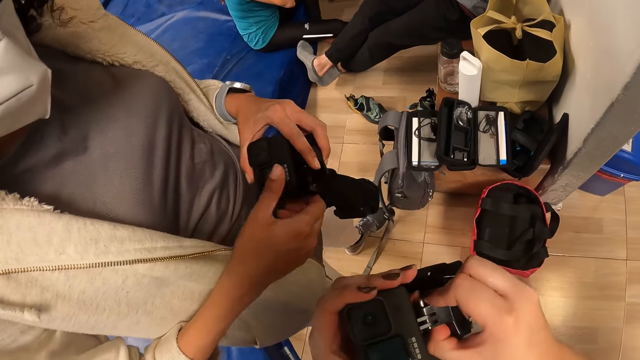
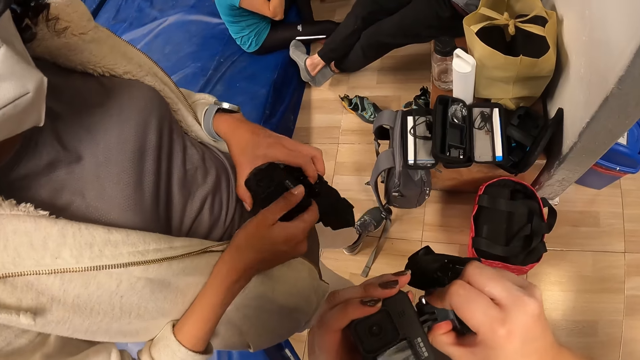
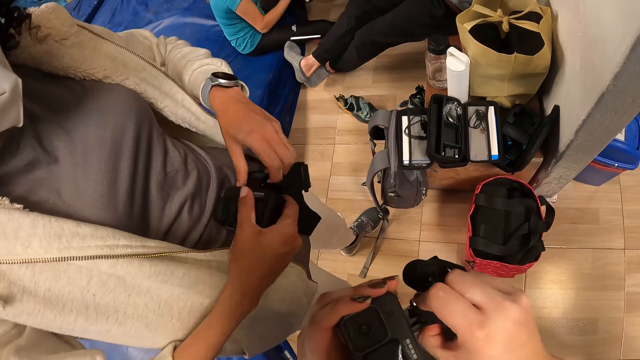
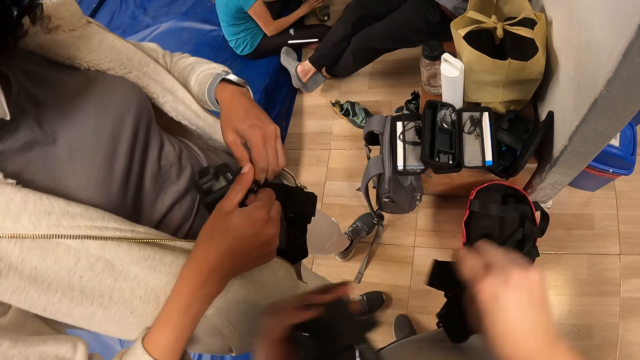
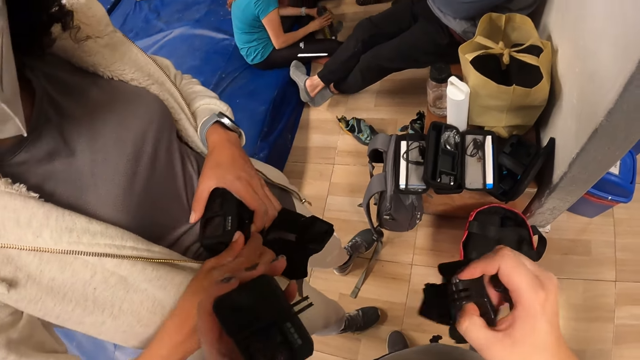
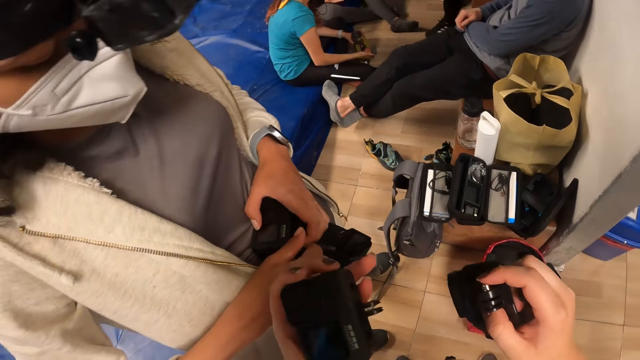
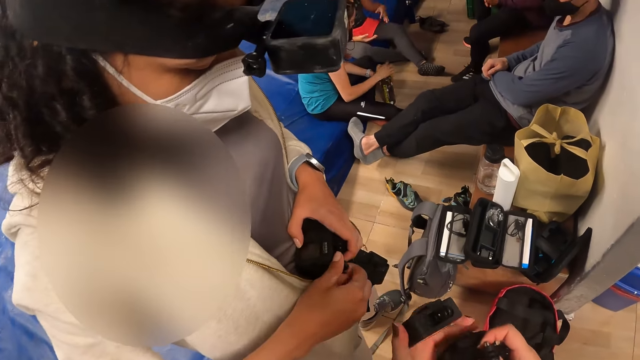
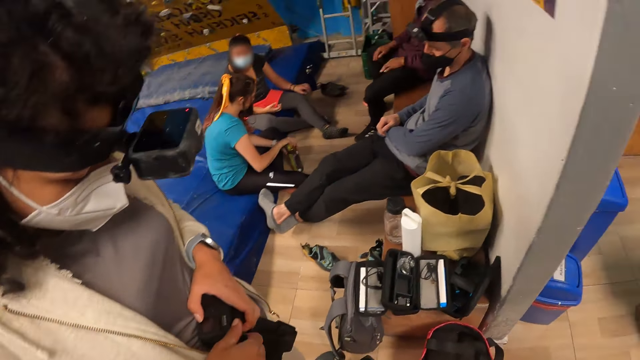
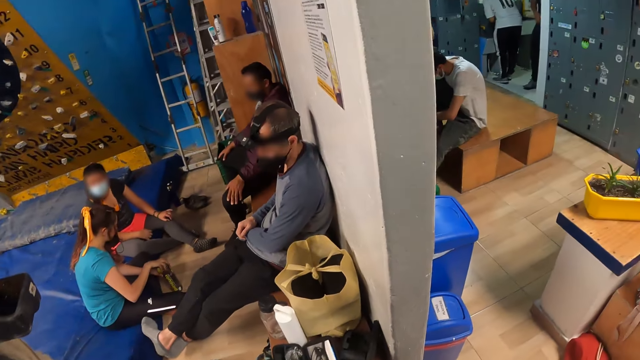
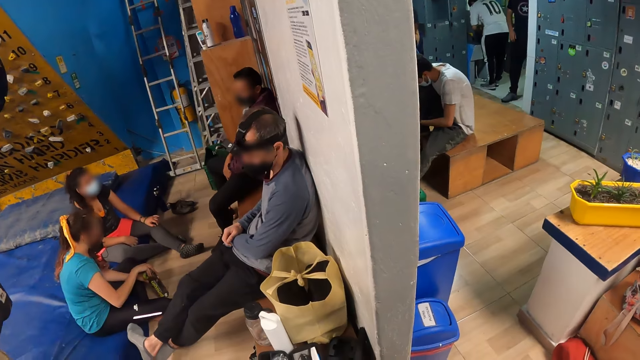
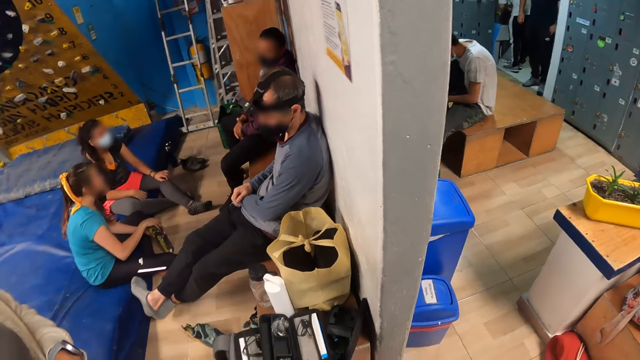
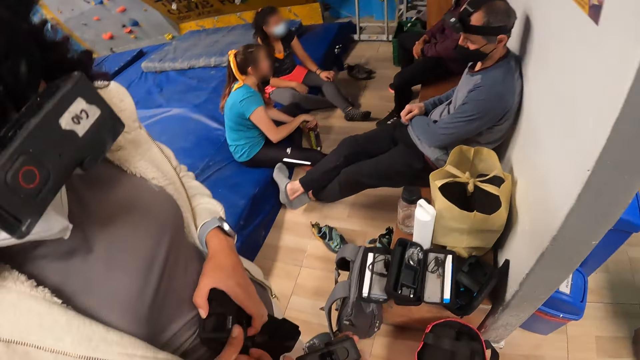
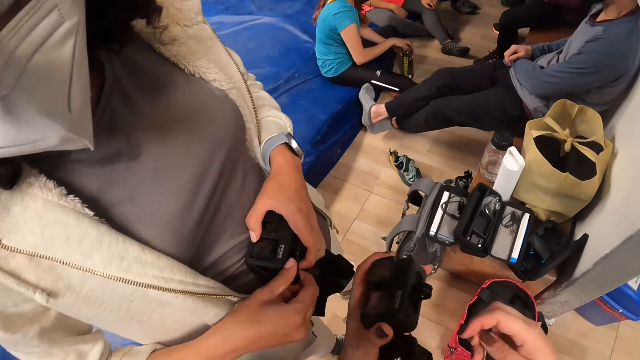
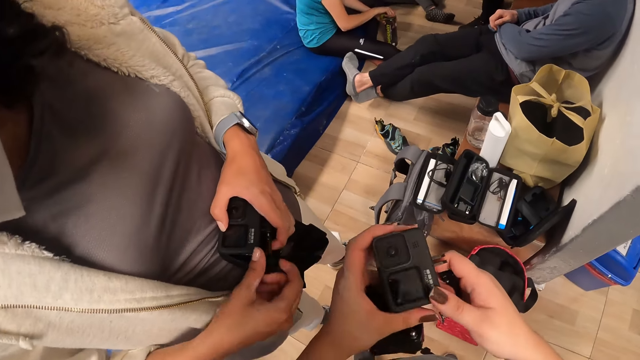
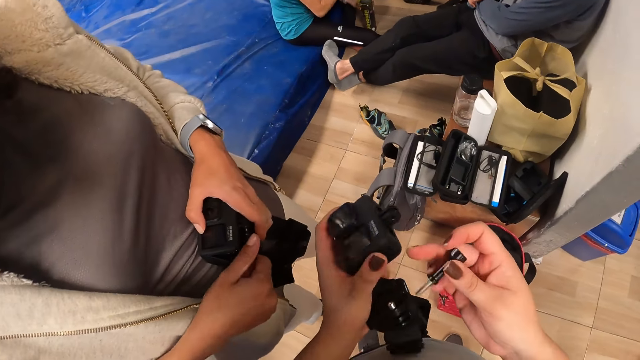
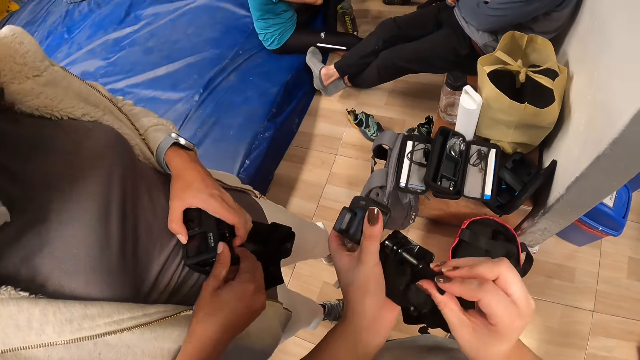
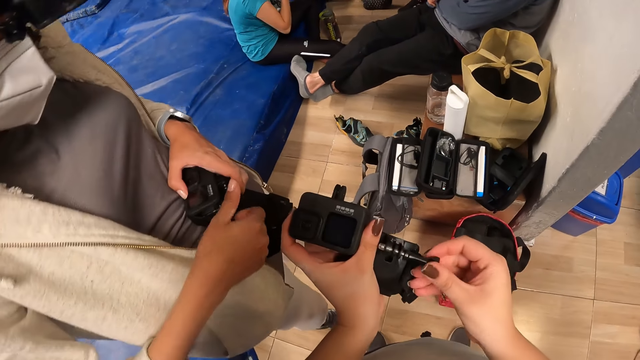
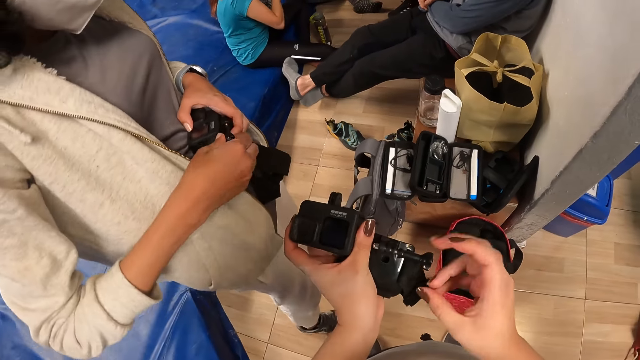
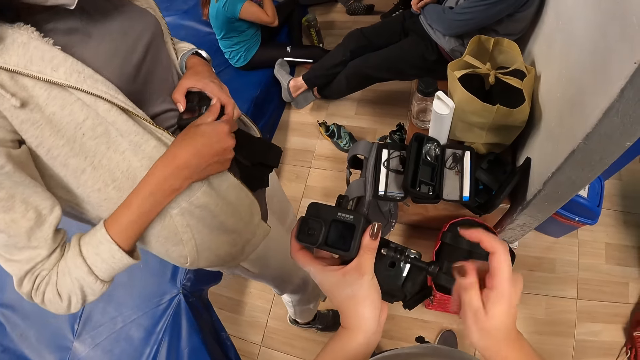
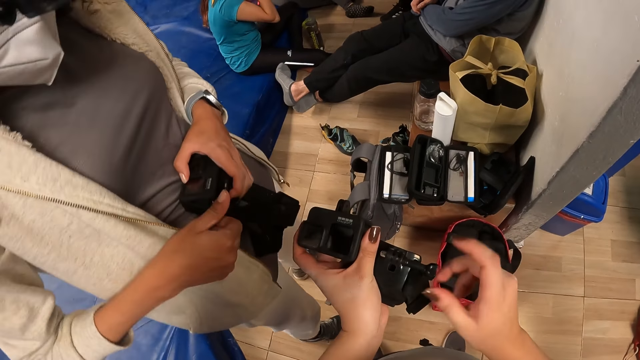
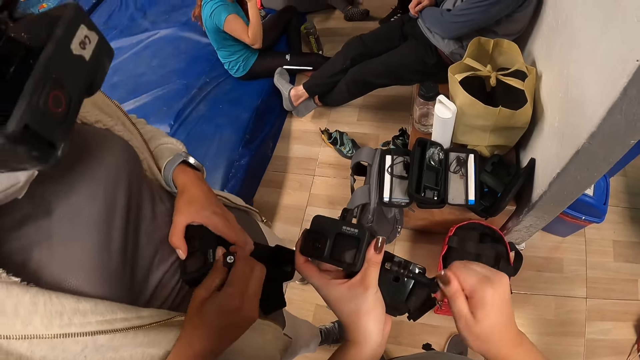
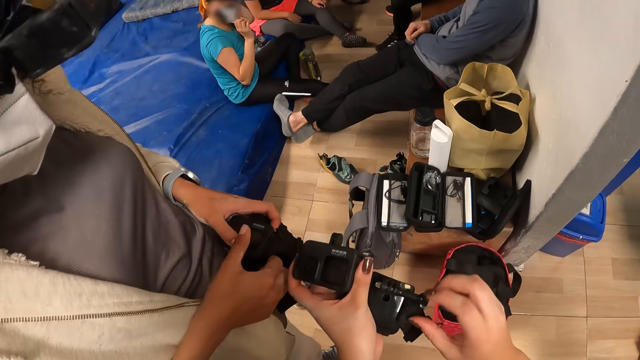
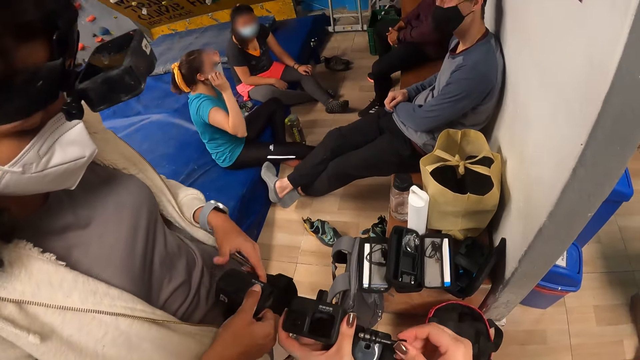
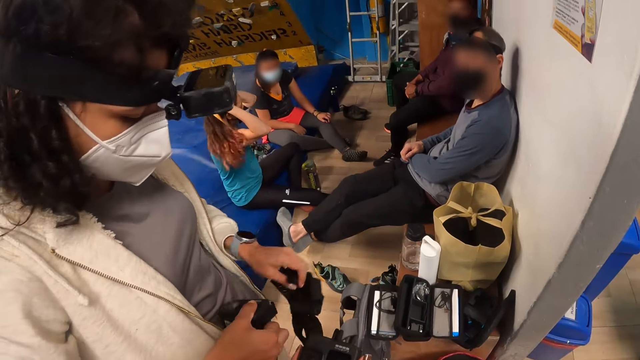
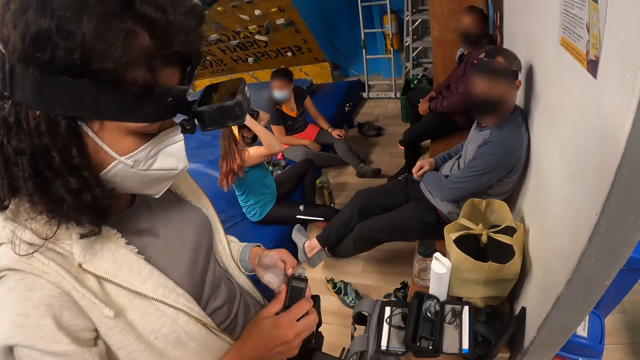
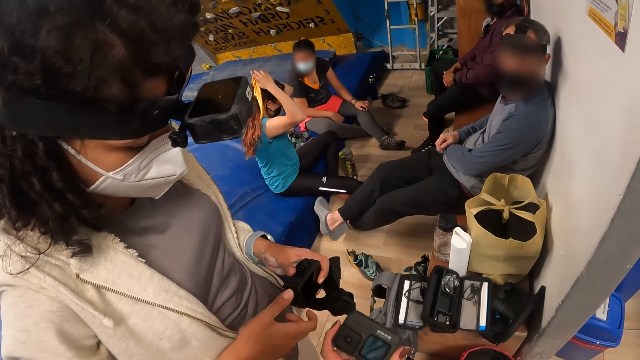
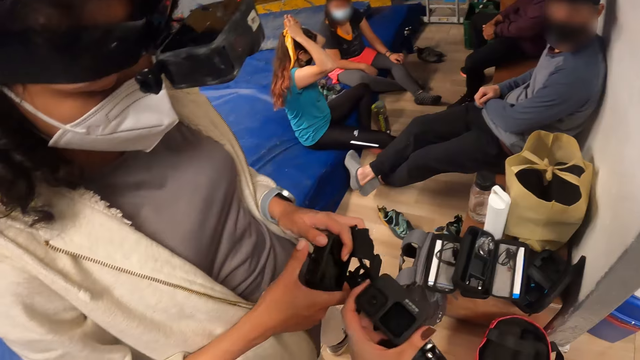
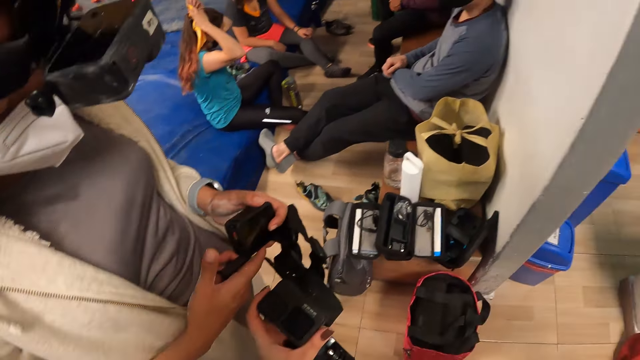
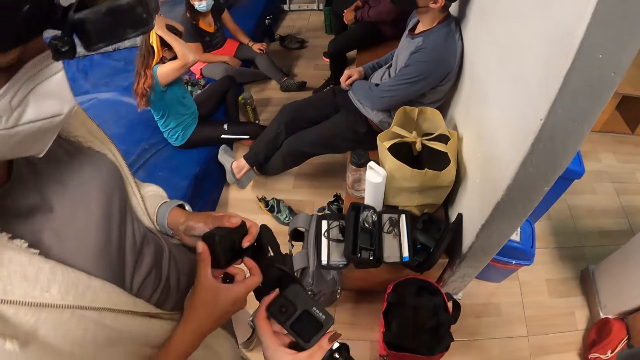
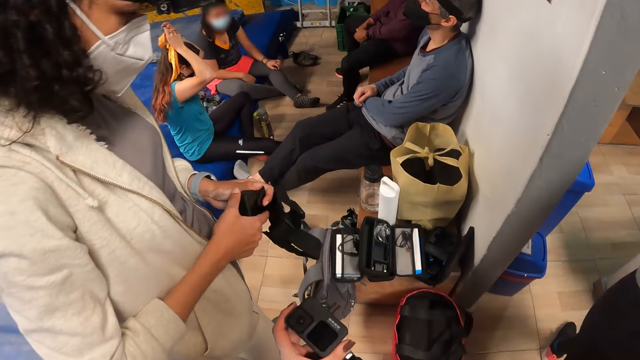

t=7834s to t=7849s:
A woman fixes a camera. The camera wearer fixes the camera and looks around the room. The woman fixes the camera. The camera wearer fixes the camera. They converse with the woman.
